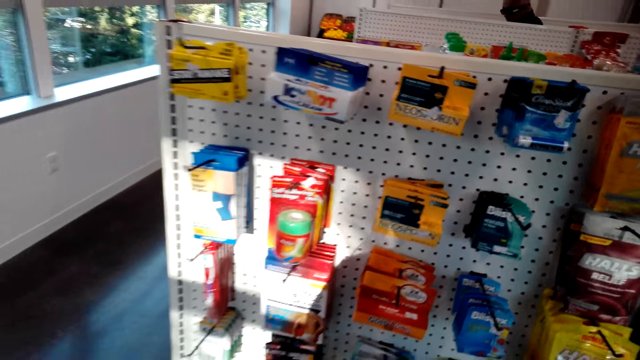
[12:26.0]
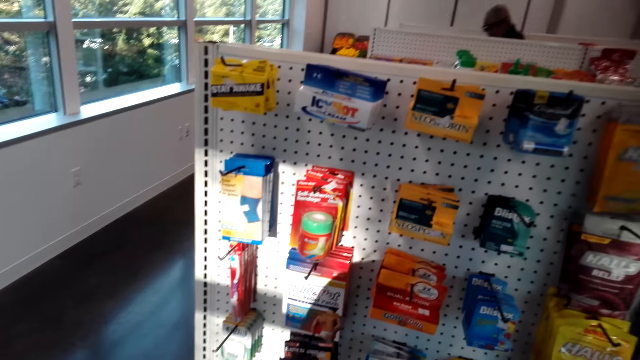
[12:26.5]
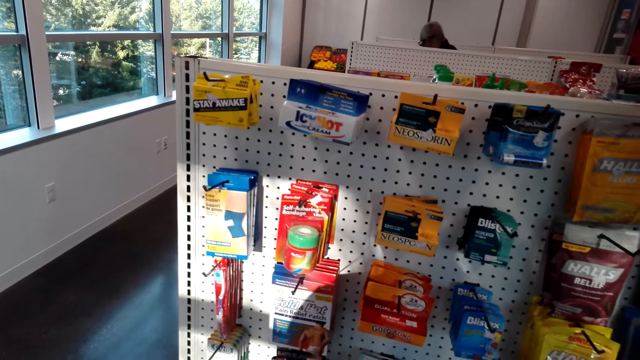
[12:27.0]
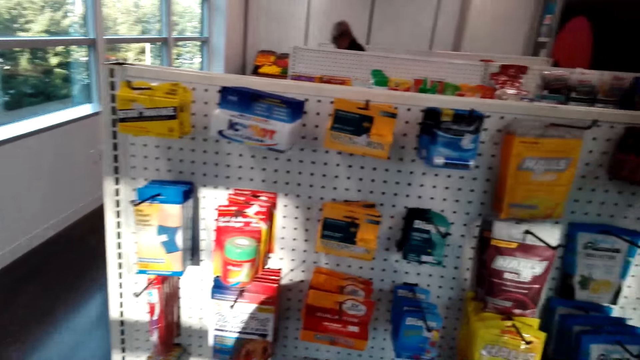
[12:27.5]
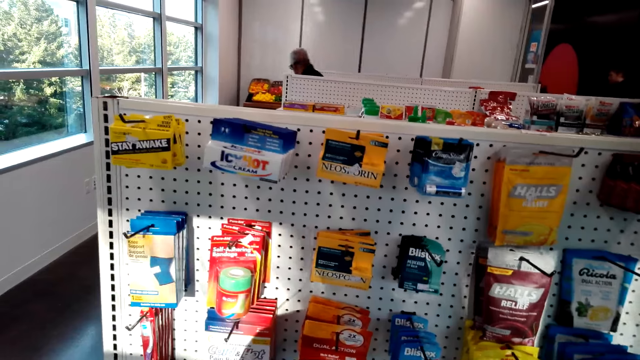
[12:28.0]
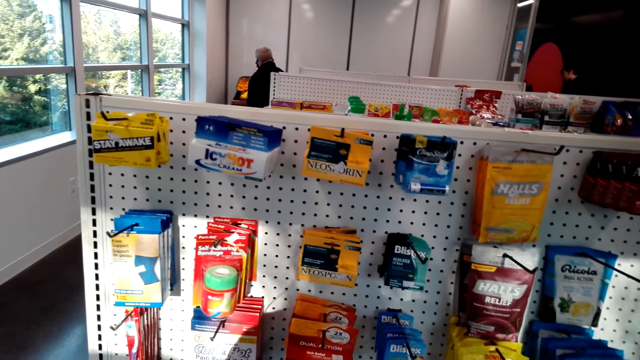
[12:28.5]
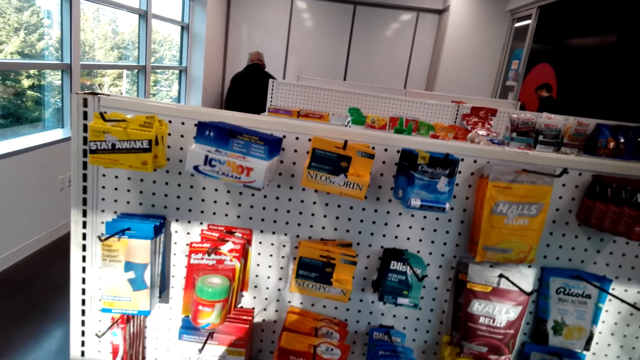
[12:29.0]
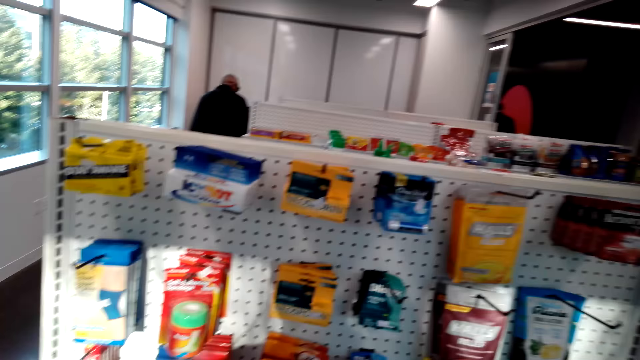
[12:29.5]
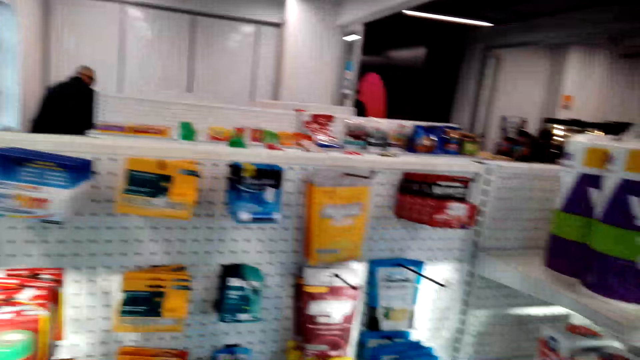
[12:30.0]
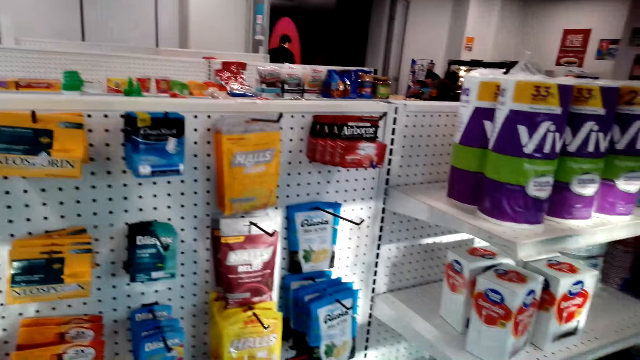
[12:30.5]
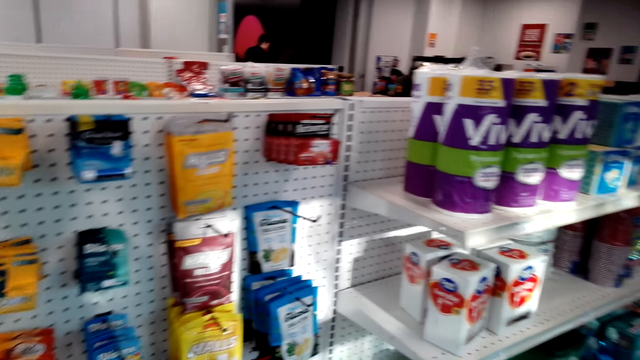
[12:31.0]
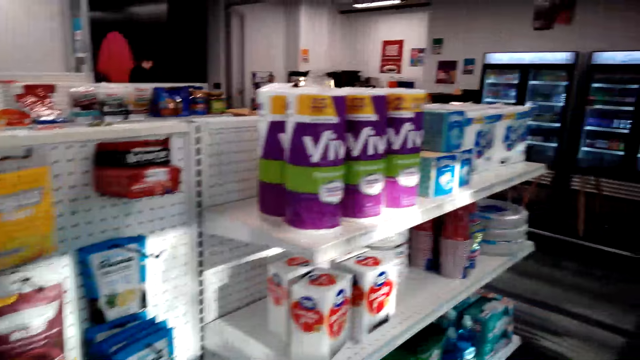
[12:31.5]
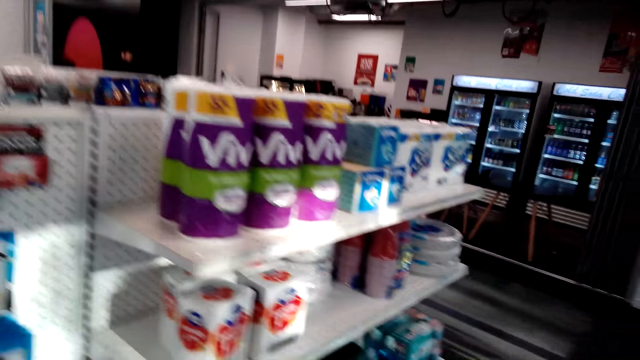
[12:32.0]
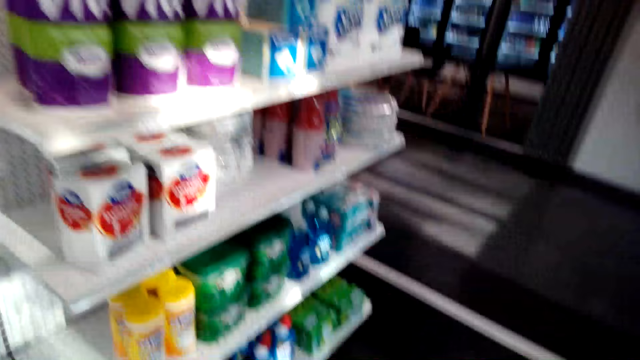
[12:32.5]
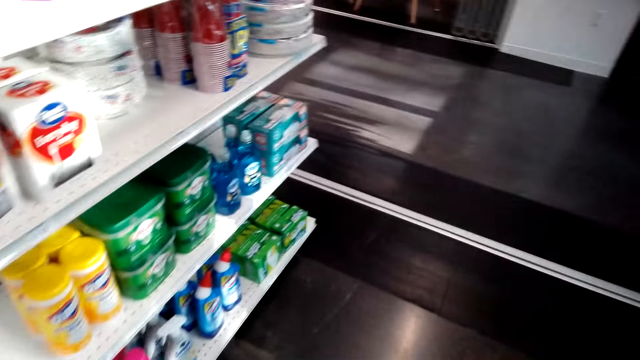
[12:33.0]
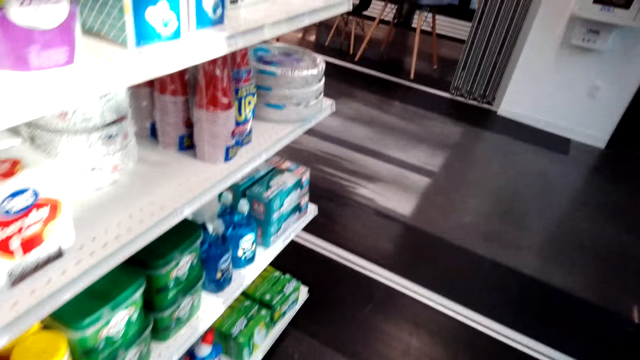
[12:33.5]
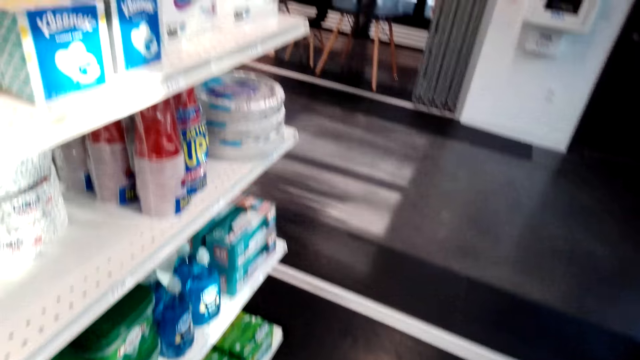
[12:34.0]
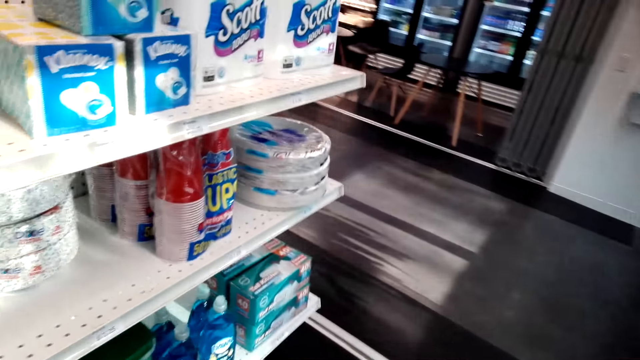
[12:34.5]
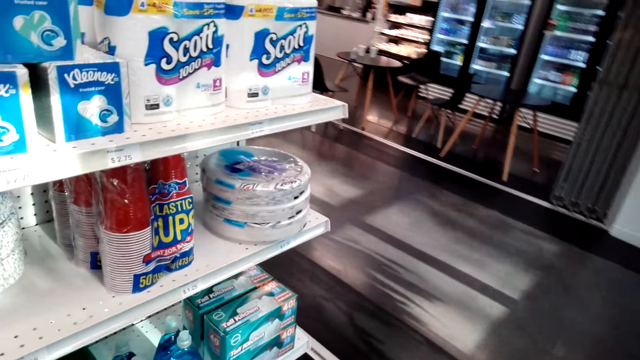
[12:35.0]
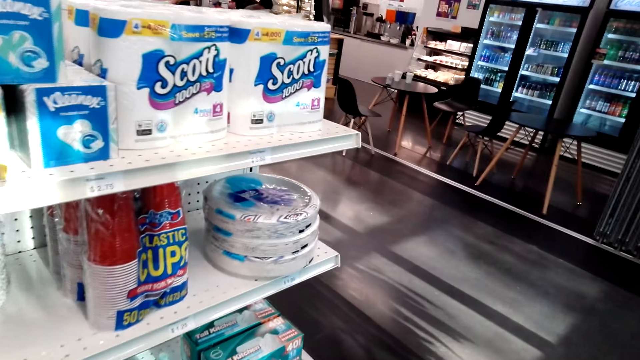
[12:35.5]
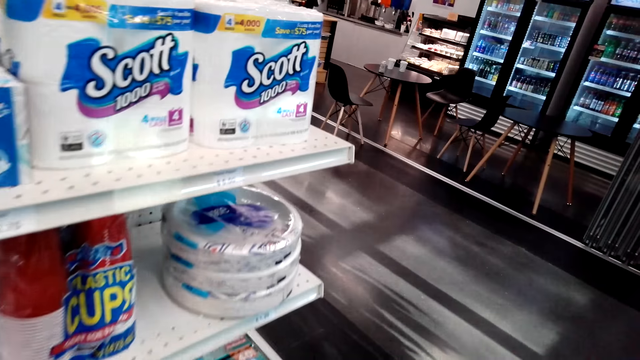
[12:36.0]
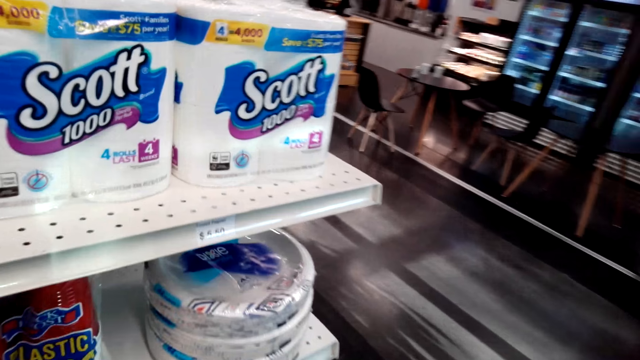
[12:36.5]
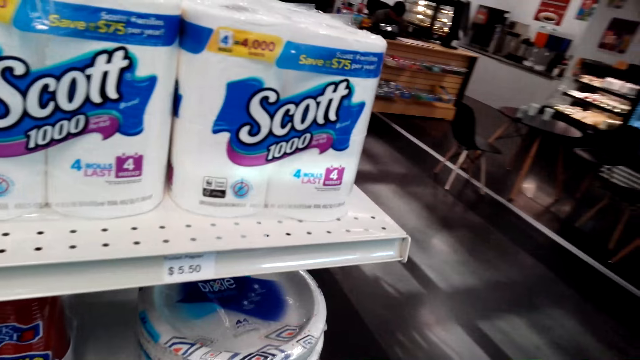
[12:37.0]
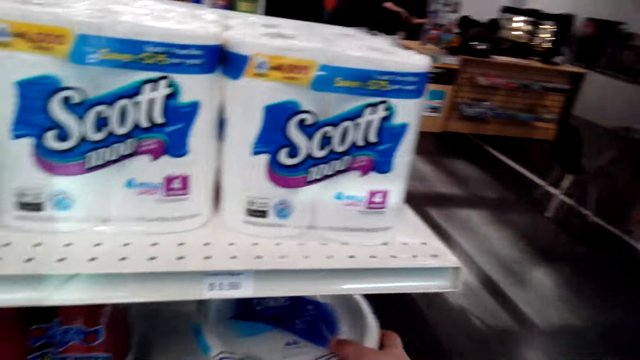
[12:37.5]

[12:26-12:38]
The camera wearer looks around. They walk around.

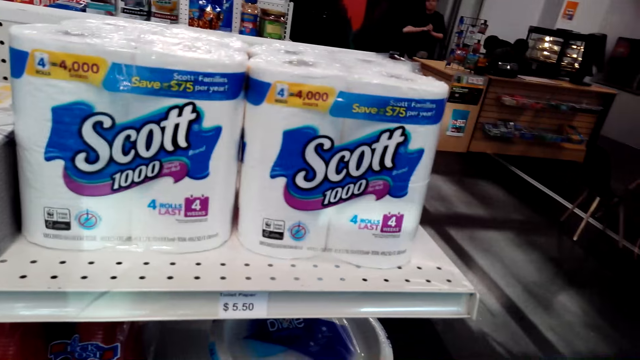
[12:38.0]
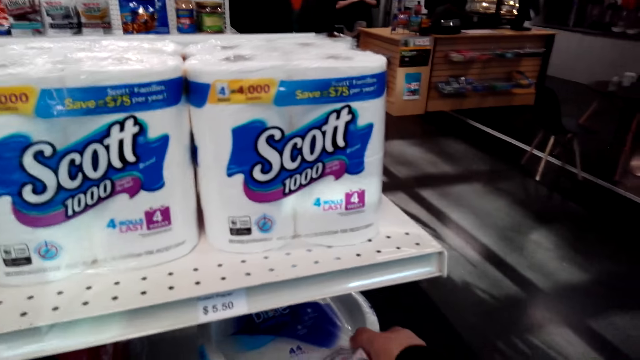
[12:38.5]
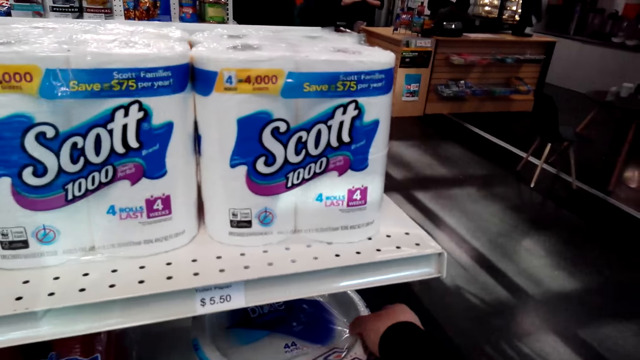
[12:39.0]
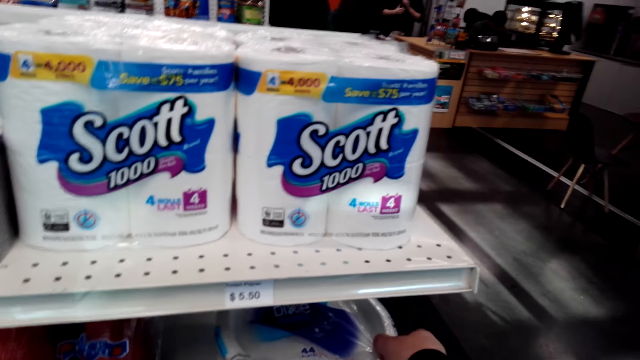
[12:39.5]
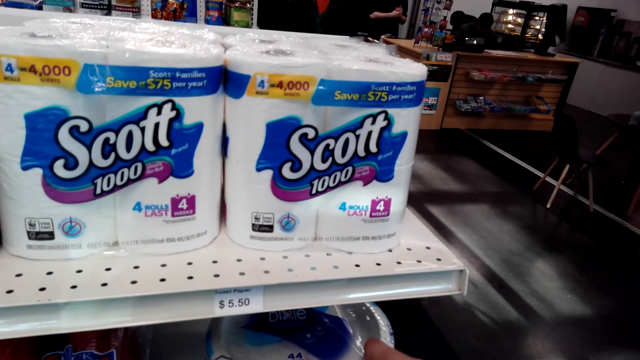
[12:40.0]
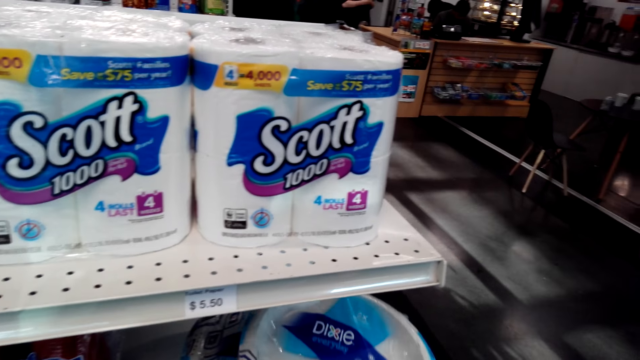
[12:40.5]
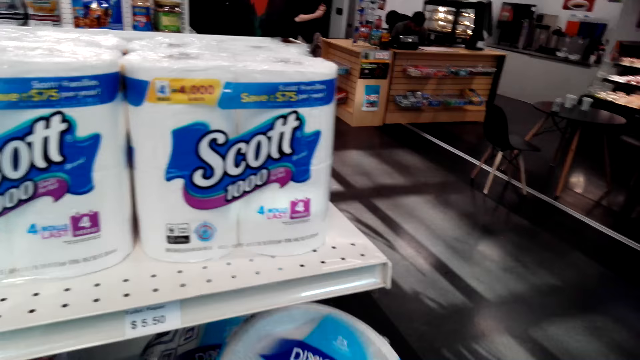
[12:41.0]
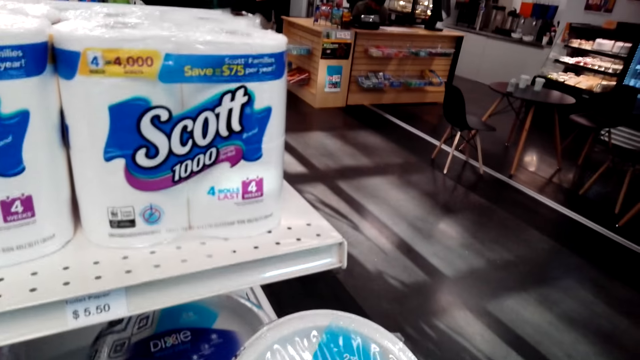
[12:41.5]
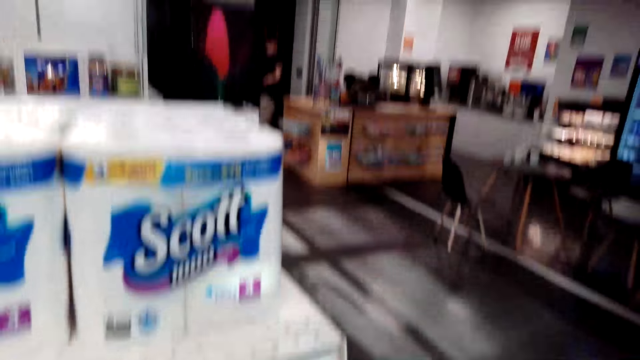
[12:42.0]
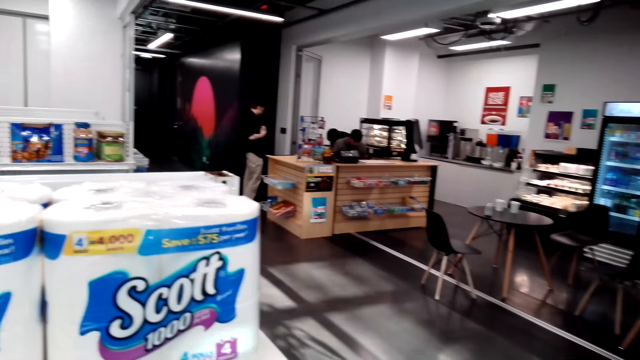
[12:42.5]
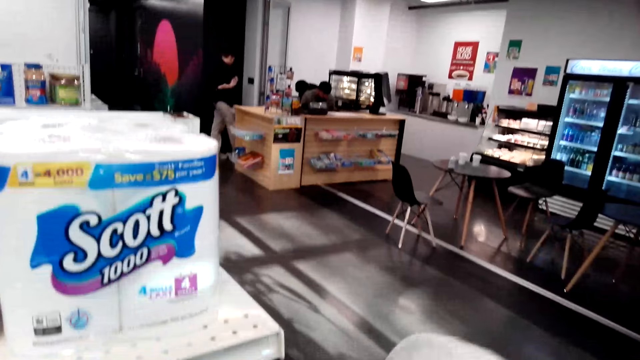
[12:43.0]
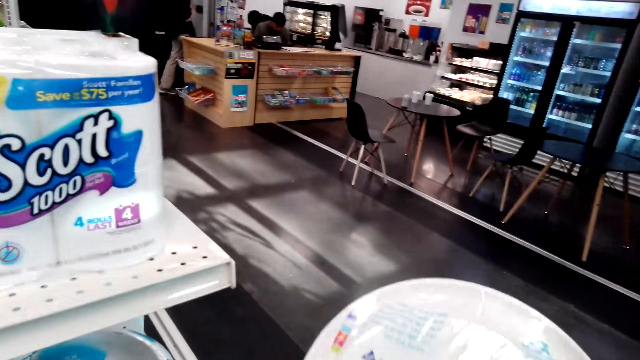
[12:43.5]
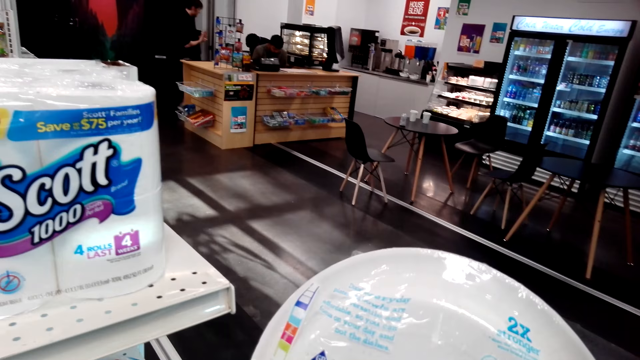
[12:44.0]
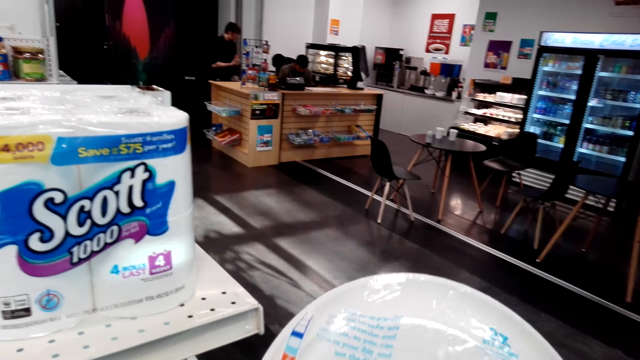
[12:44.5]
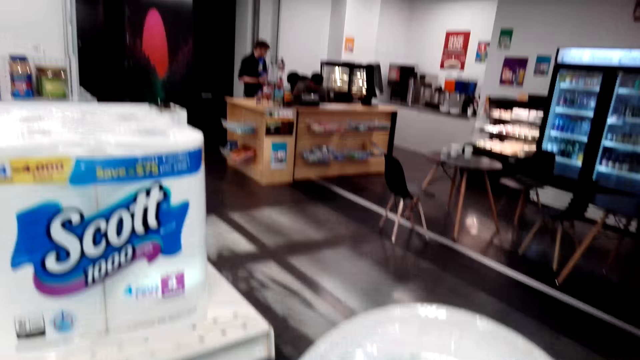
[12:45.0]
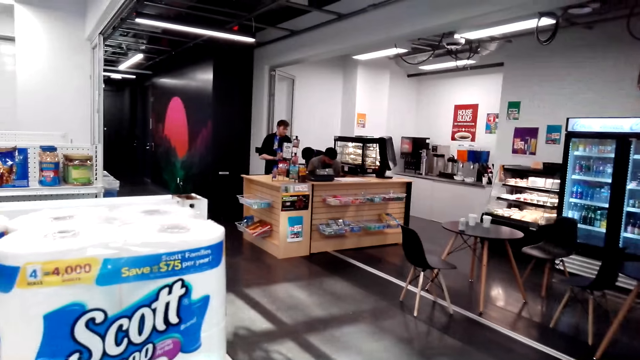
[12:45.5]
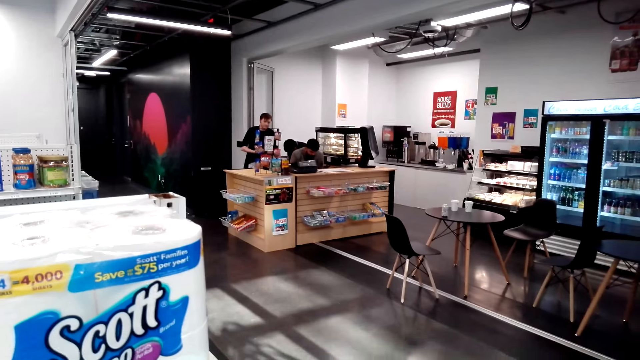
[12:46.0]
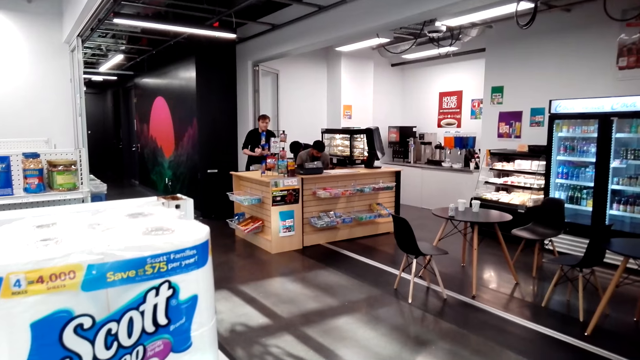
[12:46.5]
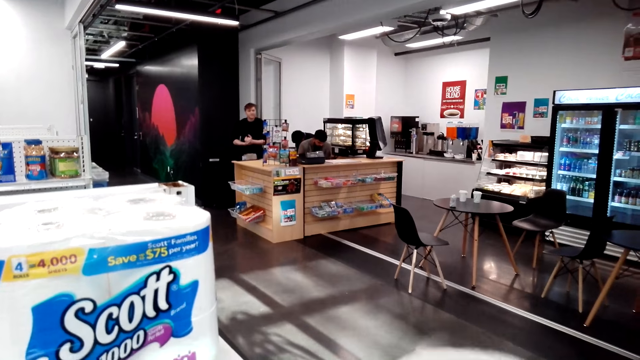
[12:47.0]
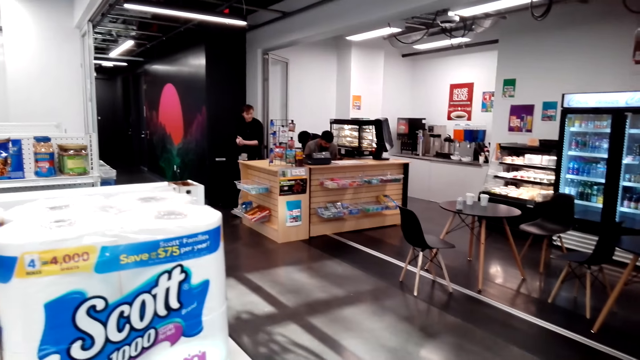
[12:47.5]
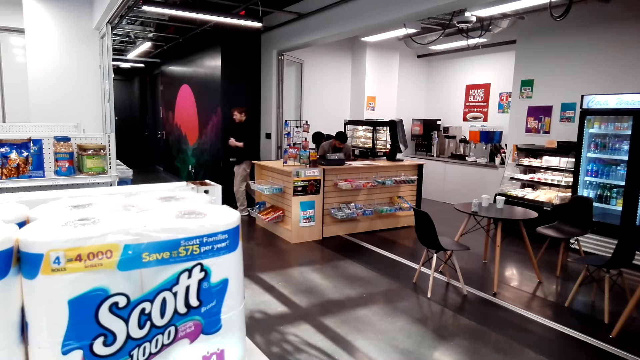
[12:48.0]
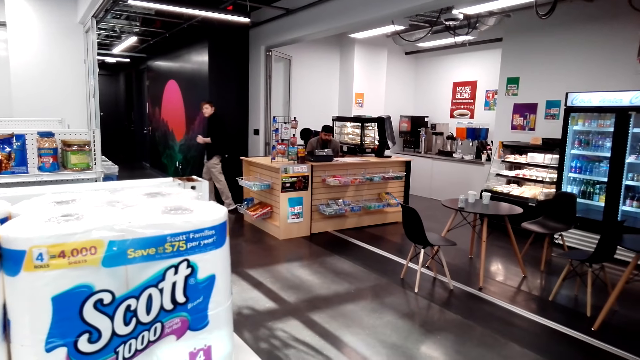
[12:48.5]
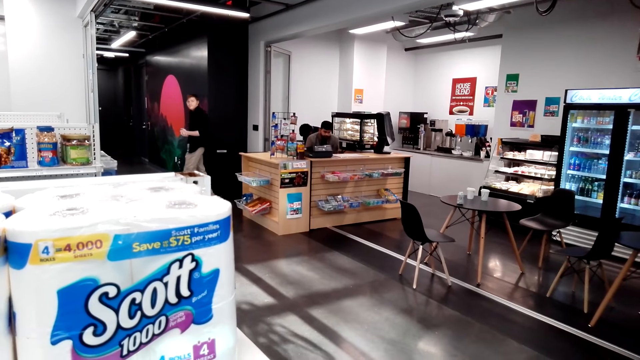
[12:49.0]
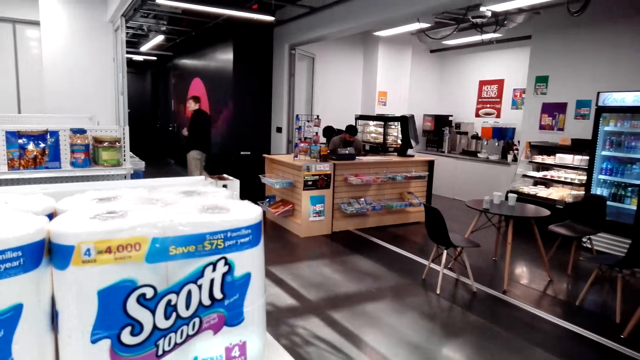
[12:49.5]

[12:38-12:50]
The camera wearer picks up a plate. They walk around the supermarket. They look around.
